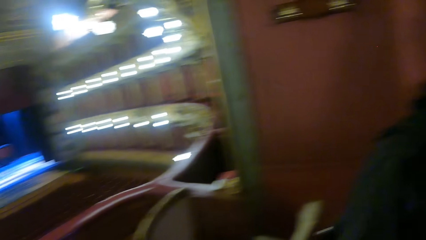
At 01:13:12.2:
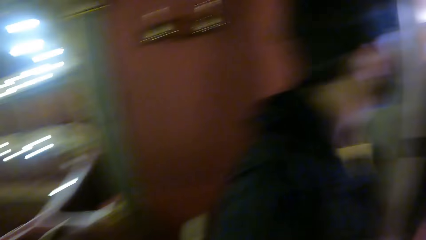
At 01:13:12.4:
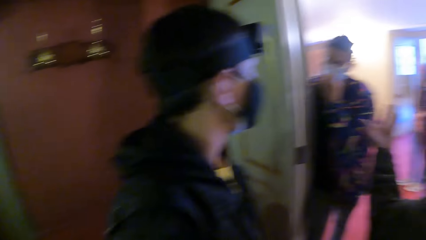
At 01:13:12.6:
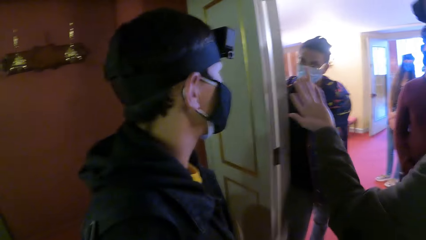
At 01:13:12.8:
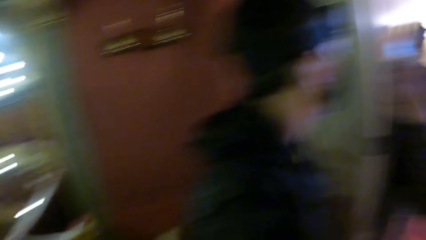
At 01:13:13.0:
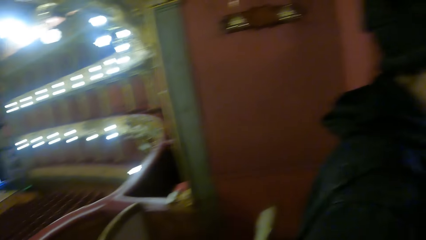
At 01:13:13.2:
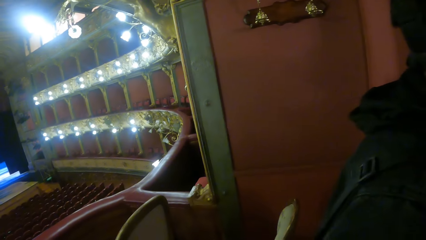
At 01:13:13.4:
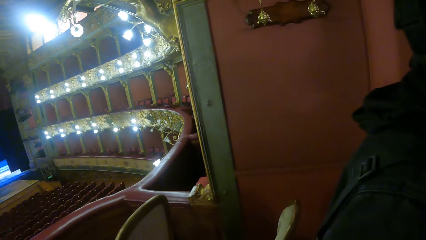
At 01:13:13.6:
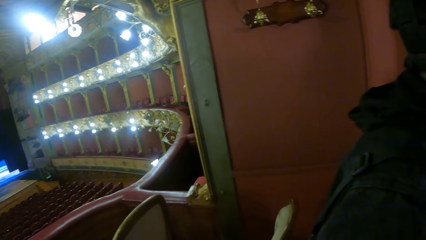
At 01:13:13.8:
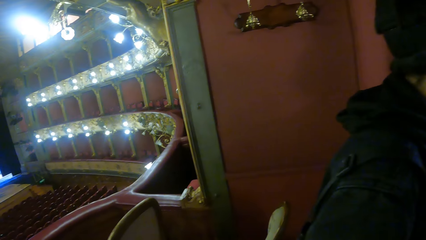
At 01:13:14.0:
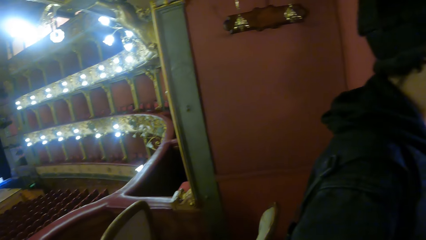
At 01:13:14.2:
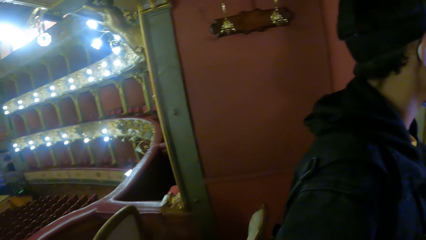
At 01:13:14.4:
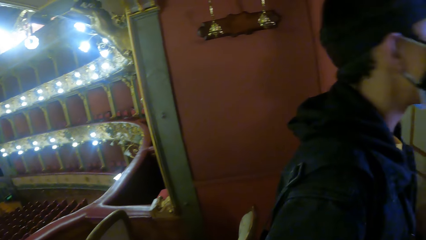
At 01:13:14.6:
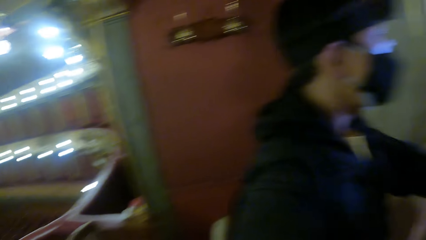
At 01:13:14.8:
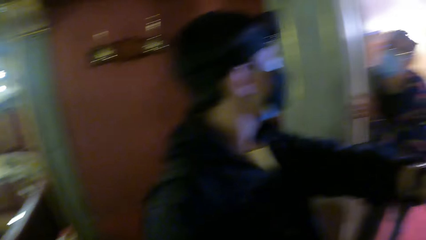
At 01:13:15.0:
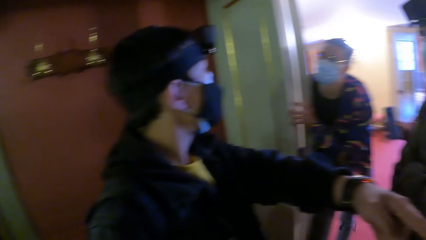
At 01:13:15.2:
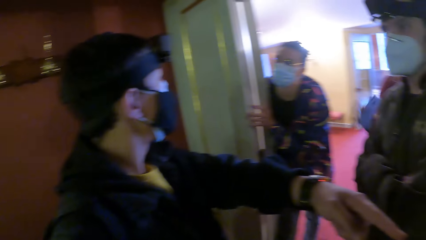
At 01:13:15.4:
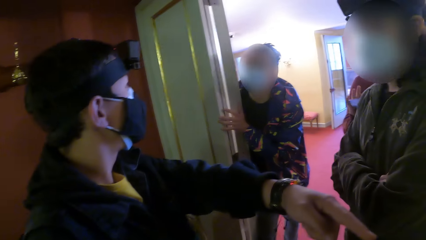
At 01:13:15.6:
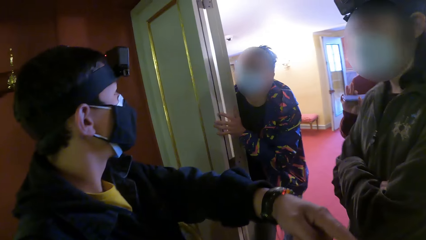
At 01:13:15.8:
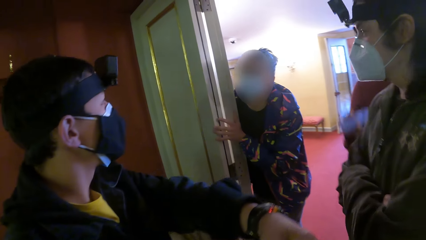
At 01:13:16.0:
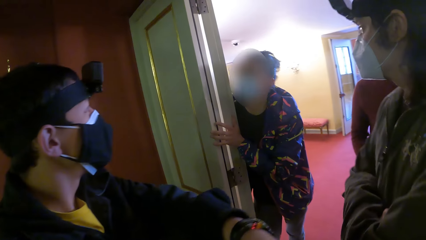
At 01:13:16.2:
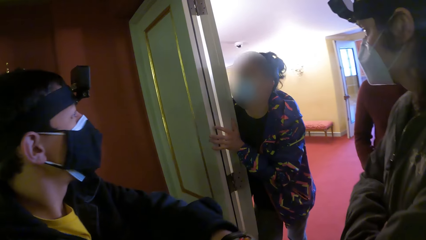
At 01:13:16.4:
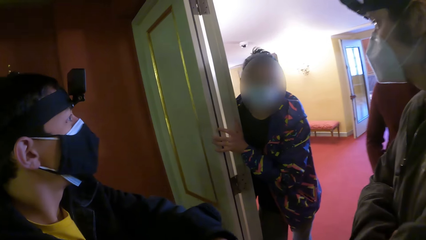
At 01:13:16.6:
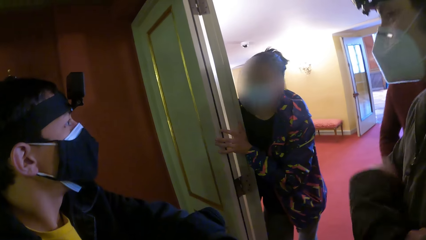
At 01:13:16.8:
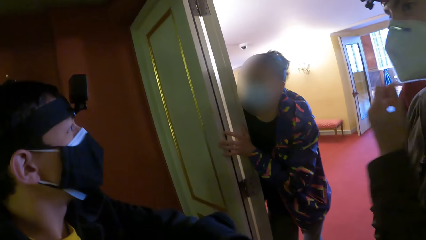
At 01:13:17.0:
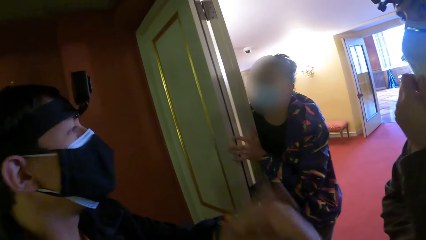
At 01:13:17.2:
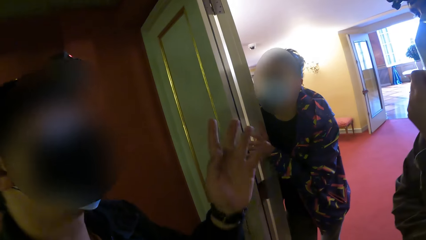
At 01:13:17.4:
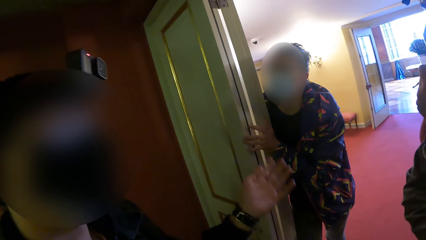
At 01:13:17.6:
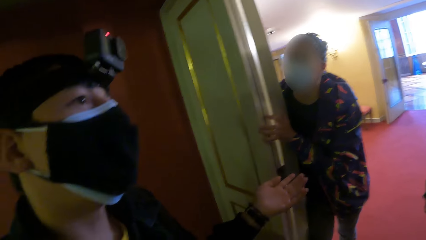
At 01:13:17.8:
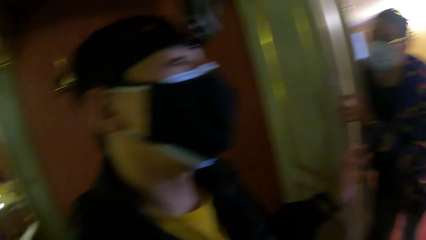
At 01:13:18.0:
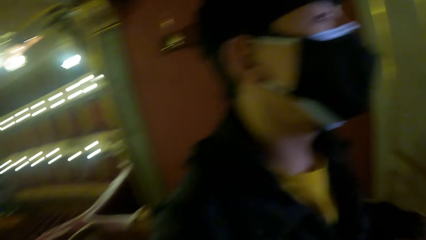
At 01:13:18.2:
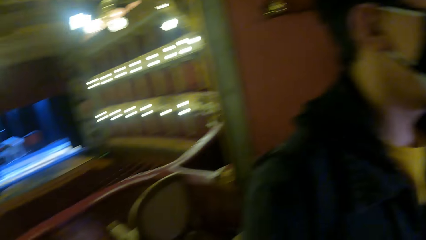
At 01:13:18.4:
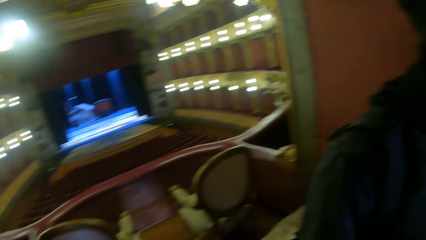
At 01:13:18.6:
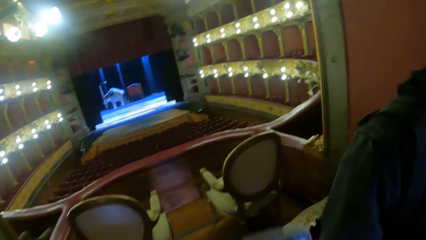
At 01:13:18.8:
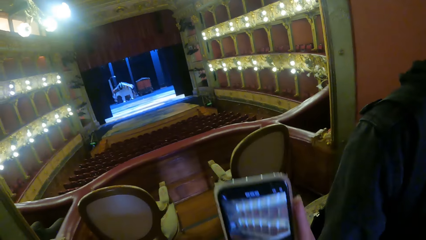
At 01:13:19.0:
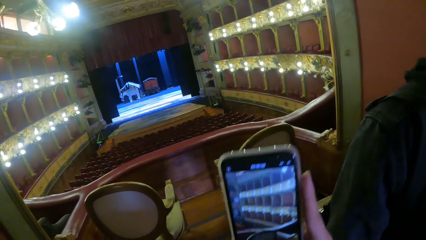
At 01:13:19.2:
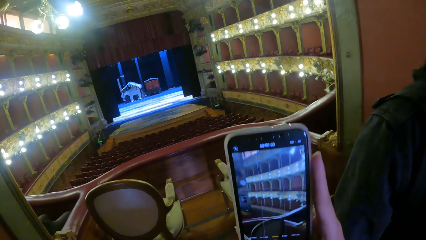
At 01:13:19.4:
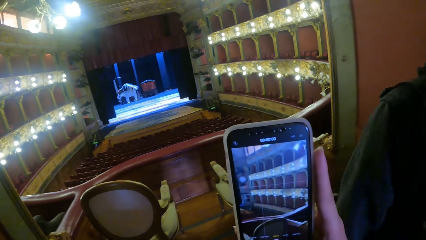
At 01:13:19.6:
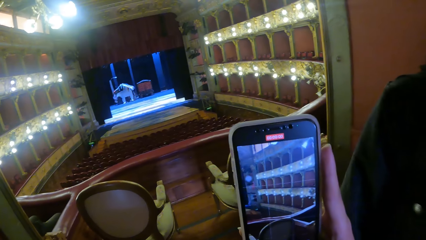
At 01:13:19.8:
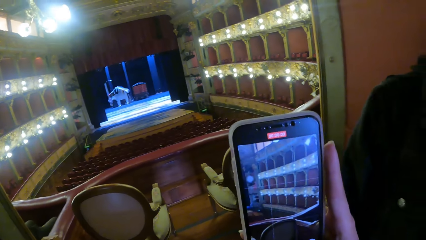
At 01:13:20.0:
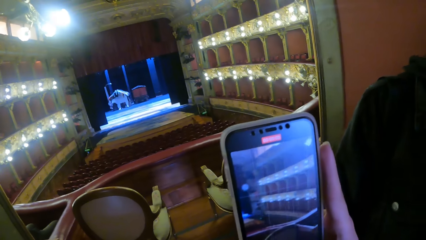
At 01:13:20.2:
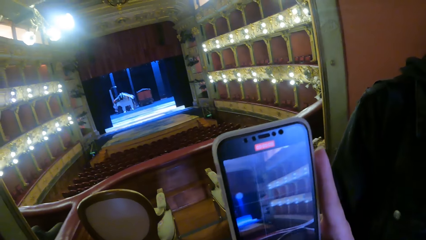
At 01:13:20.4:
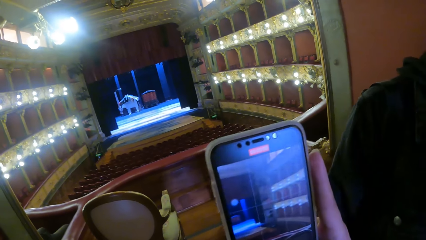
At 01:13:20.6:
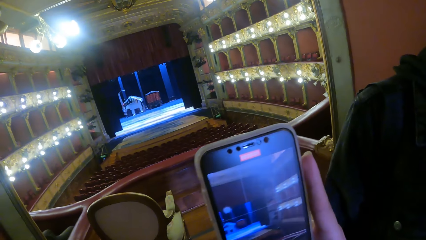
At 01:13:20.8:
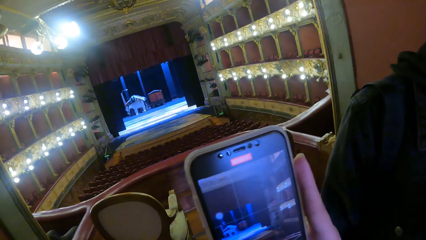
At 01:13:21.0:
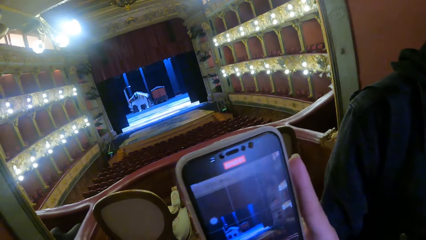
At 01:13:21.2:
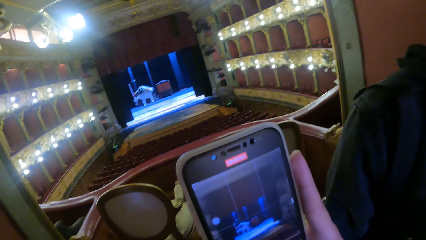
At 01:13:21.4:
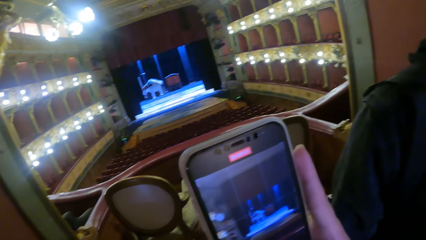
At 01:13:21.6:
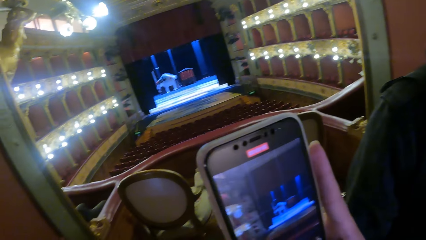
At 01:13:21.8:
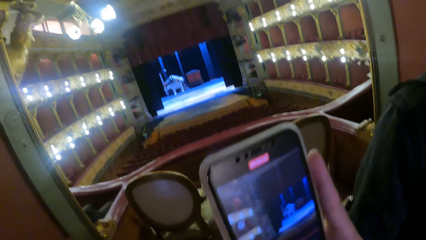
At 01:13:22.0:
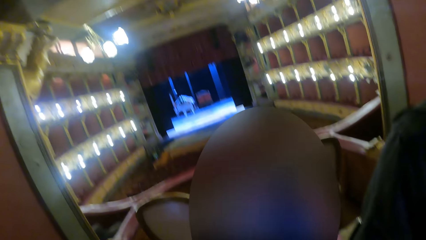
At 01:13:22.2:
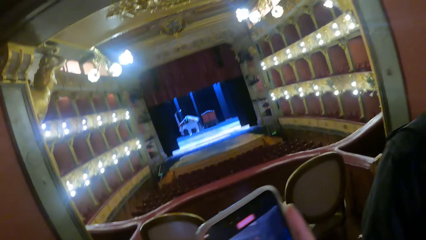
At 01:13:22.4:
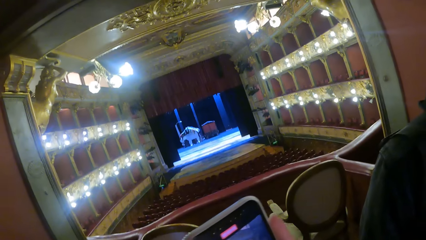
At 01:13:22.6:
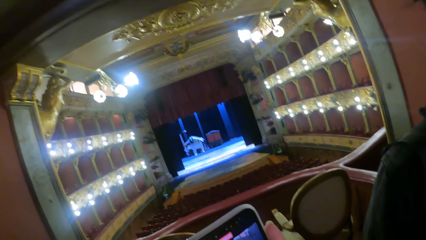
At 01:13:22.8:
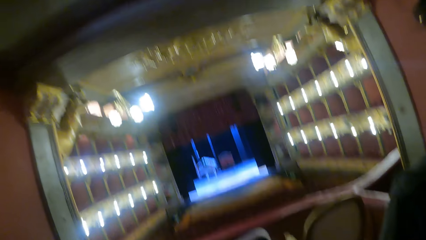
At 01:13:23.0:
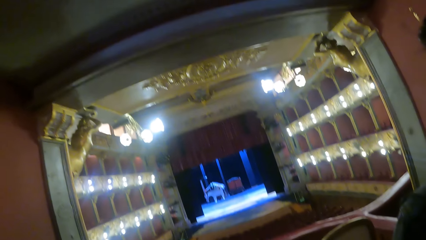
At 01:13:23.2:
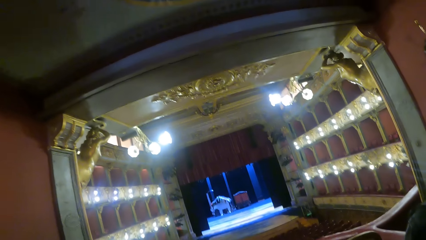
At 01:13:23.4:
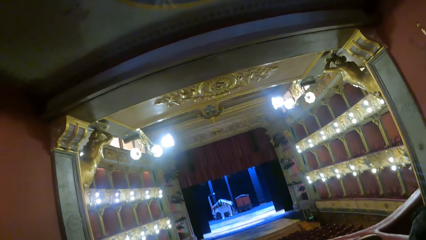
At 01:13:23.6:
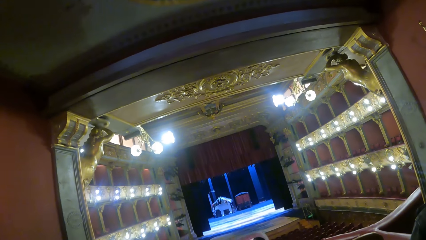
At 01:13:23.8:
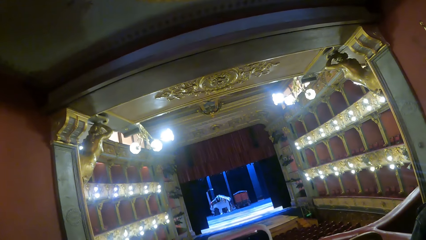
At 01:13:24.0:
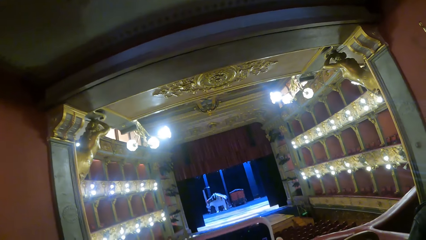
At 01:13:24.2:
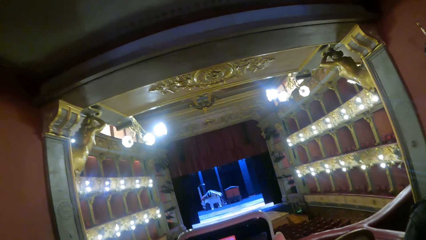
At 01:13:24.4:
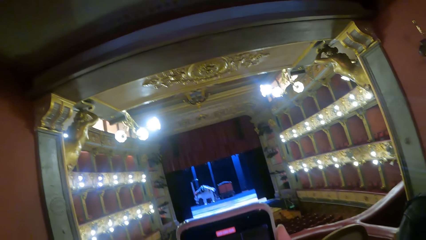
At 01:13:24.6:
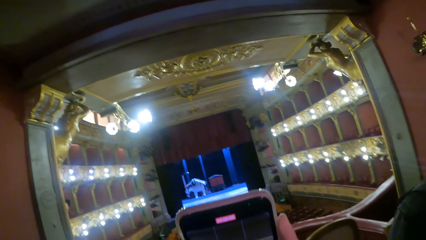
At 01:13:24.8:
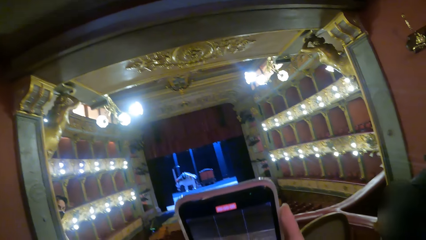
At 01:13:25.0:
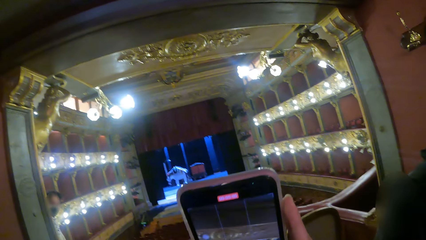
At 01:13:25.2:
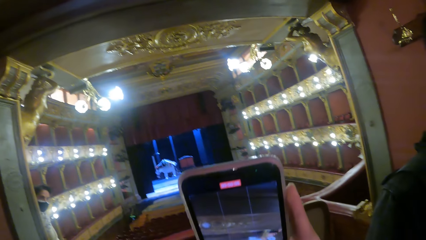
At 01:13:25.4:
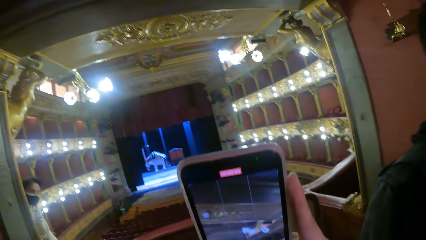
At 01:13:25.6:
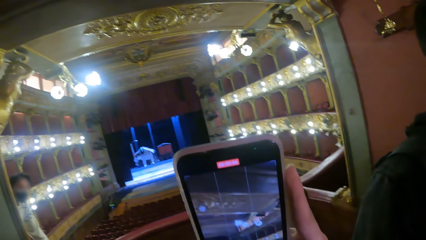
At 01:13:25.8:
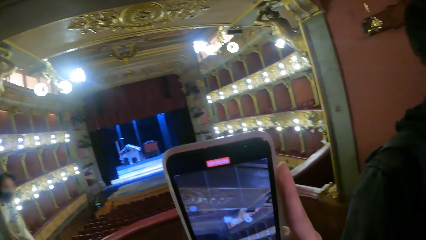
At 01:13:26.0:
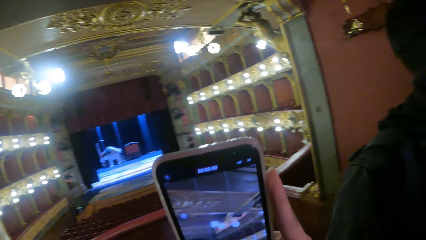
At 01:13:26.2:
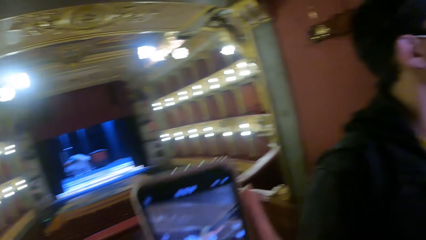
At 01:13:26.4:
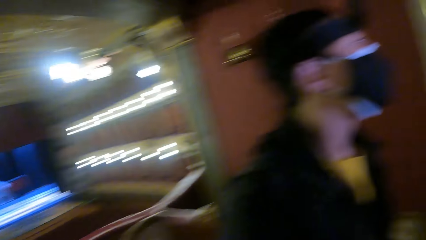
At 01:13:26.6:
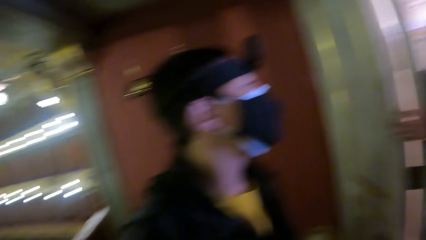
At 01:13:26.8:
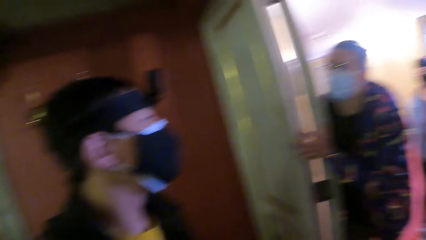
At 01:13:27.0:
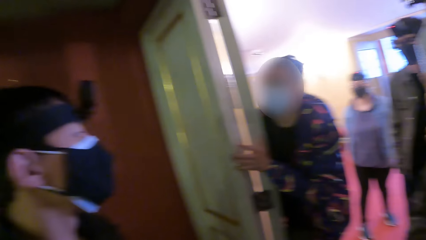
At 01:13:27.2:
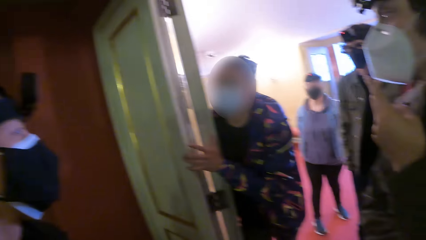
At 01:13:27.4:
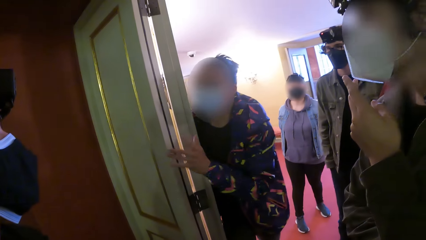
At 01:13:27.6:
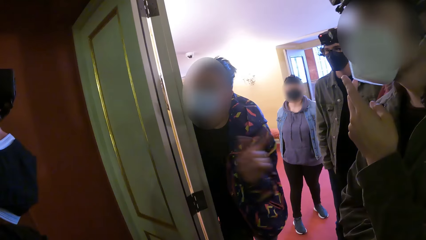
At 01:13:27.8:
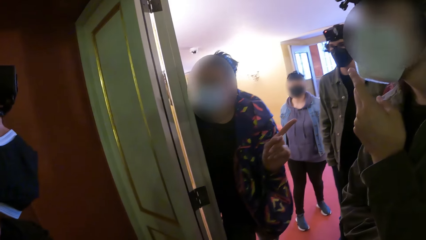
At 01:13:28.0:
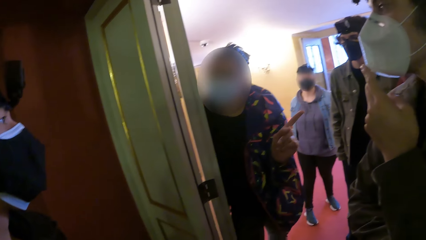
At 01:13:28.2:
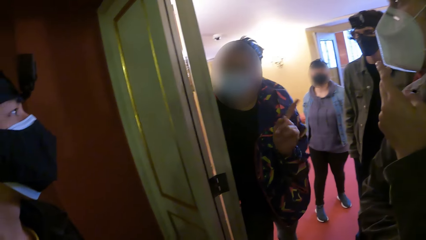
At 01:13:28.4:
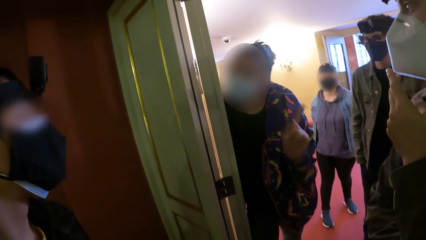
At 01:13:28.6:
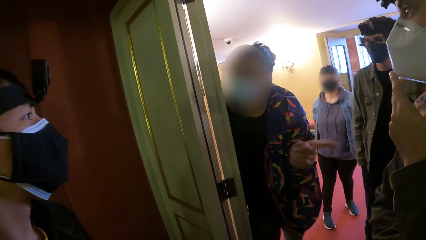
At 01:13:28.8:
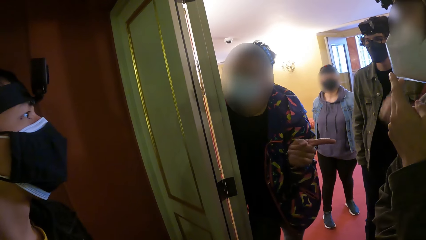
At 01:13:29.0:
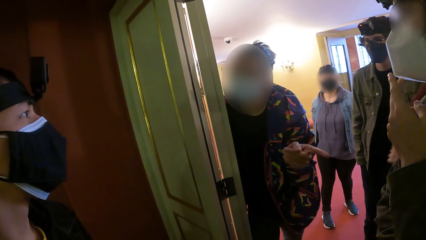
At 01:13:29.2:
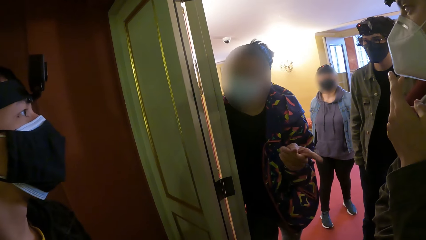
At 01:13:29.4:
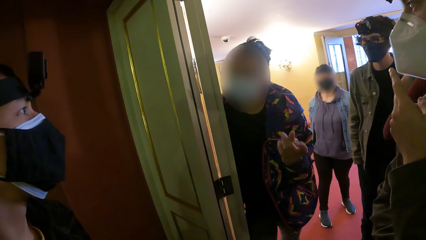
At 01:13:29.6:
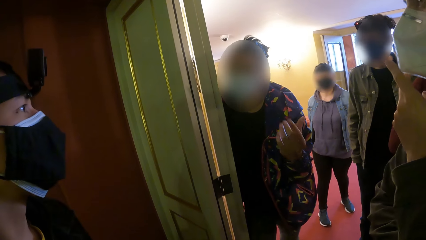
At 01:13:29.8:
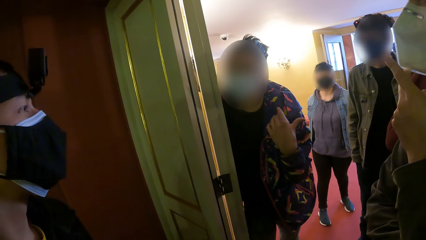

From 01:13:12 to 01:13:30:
A man gesticulates with his right hand. Another man touches his face mask with his left hand. Another man lifts his left hand. Another man gesticulates with his right hand. Another man touches his face mask with his left hand. The third man gesticulates with his left hand. The camera wearer operates the phone with her right hand. She records on the phone. The second man gesticulates with his left hand.
